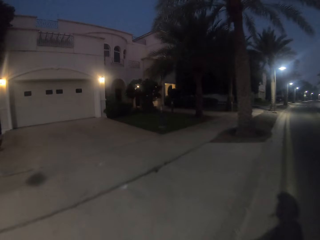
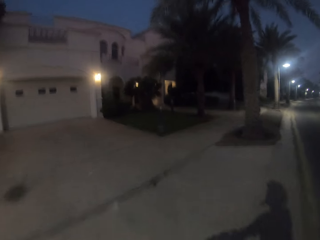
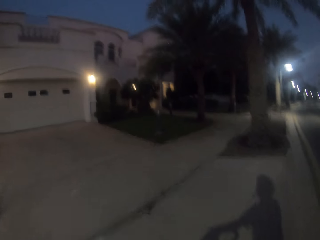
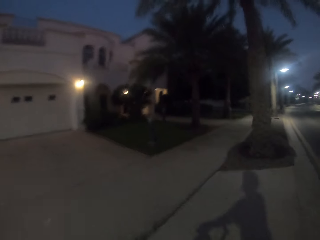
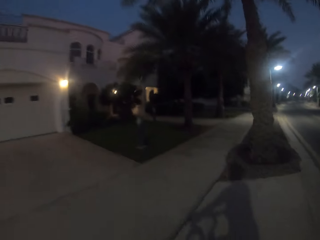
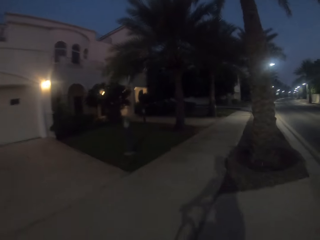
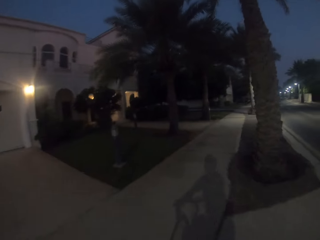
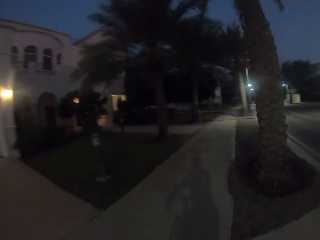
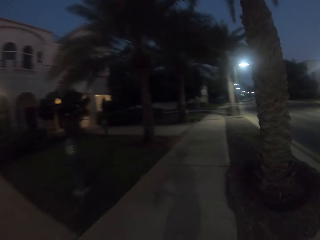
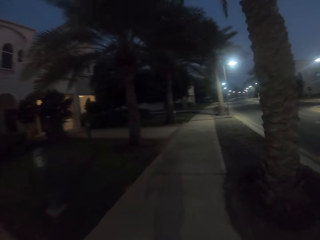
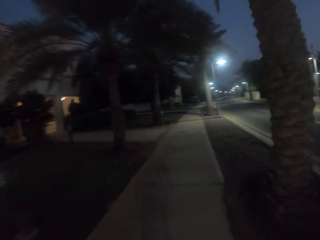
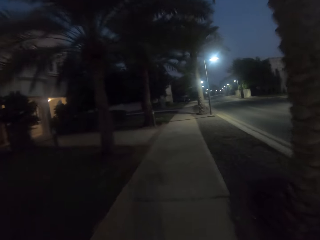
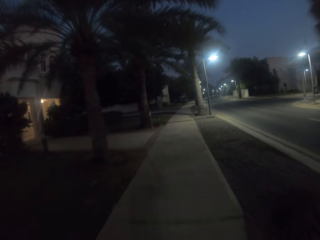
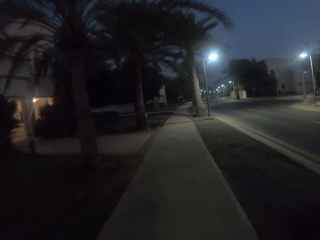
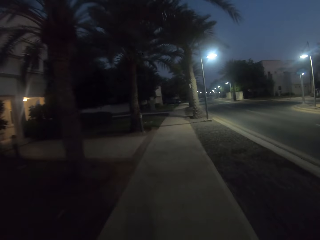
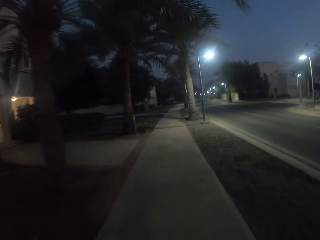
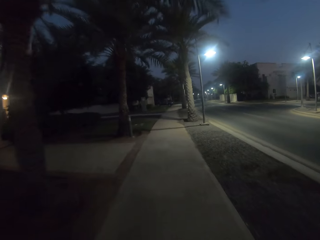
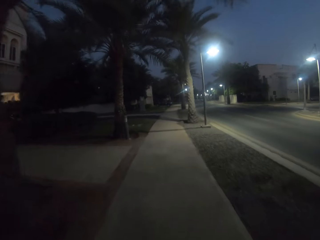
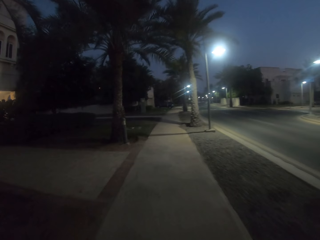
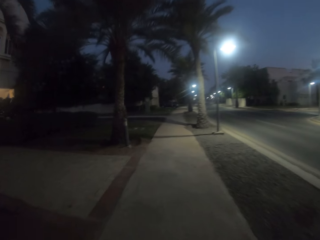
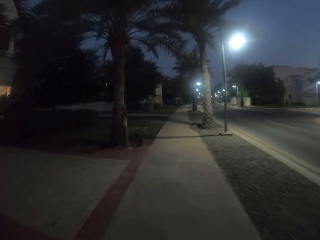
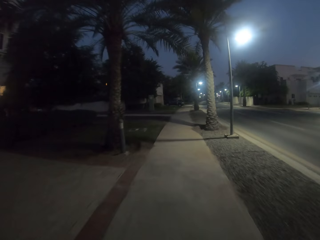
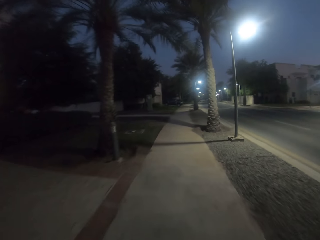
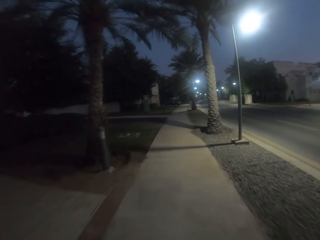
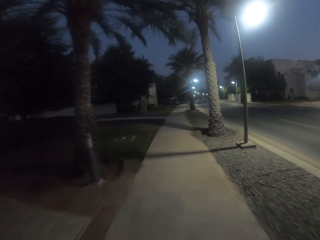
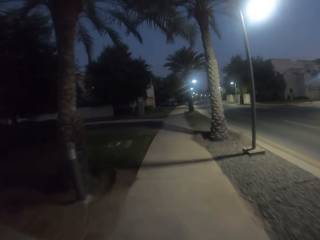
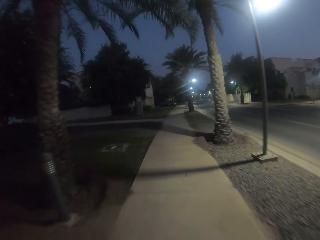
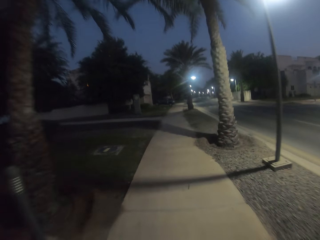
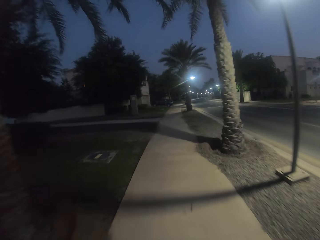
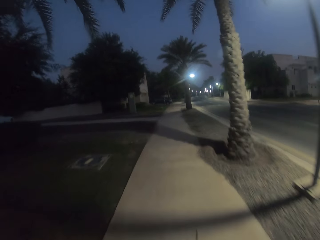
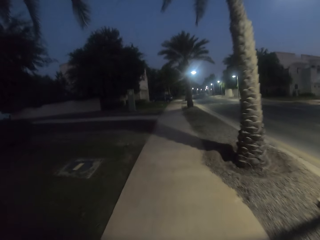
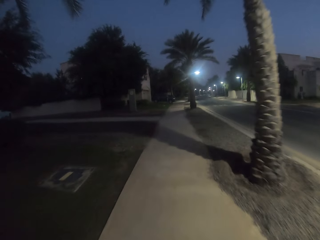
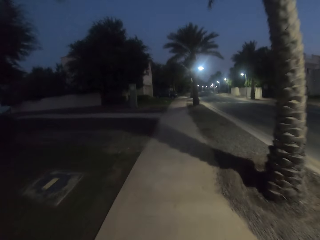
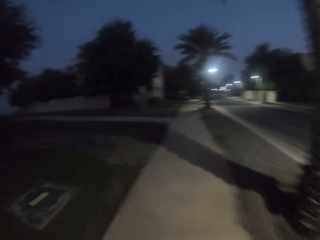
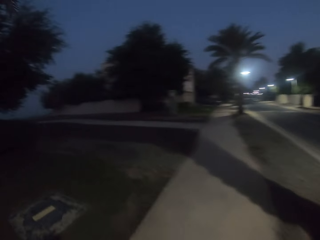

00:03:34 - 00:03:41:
The camera wearer rides the bicycle on the pavement.

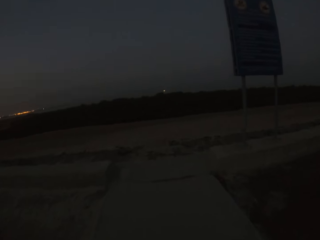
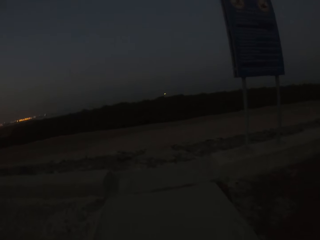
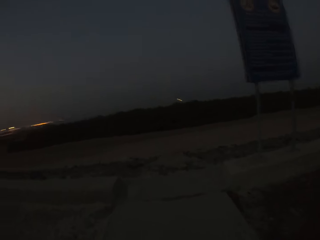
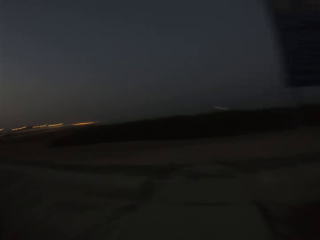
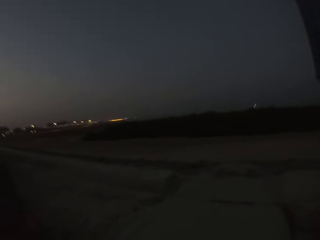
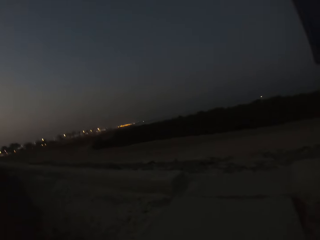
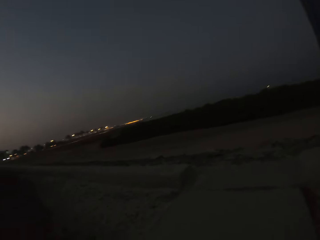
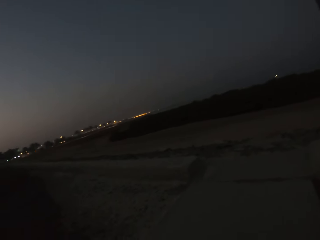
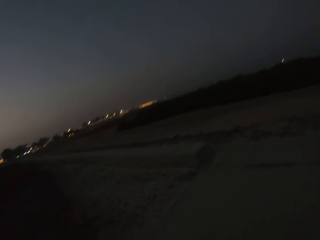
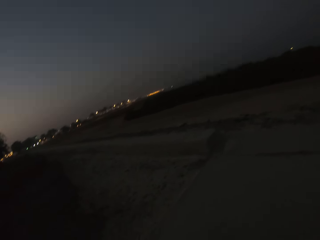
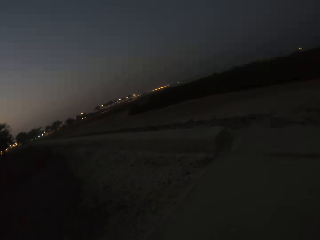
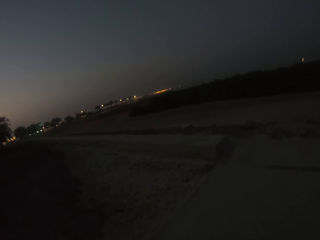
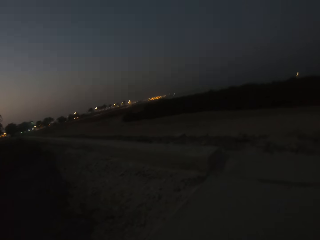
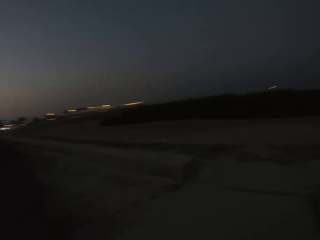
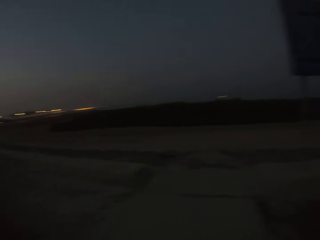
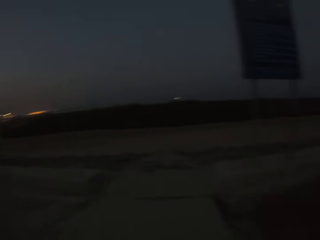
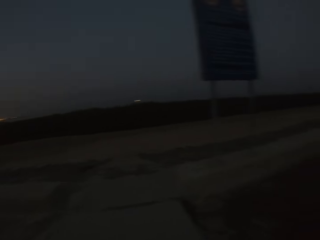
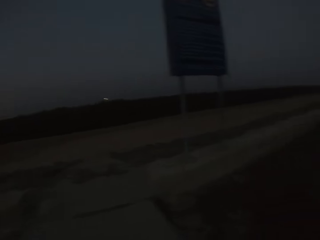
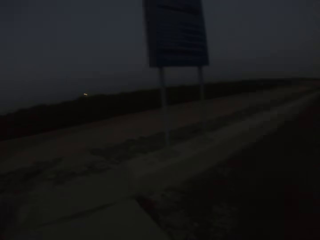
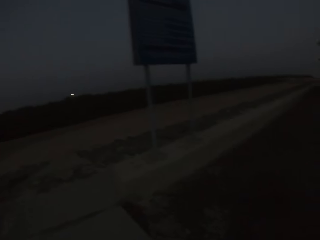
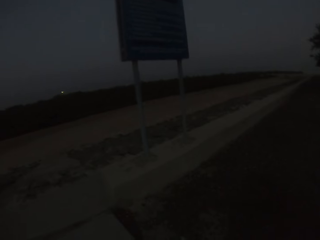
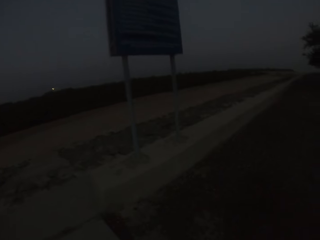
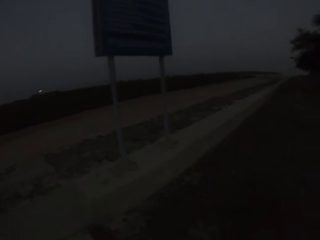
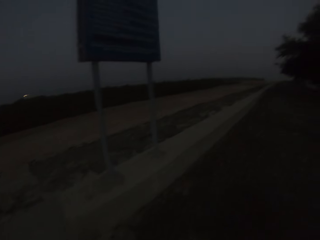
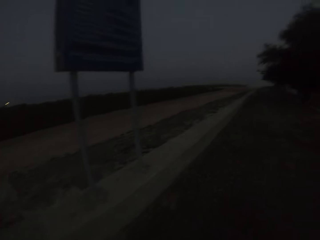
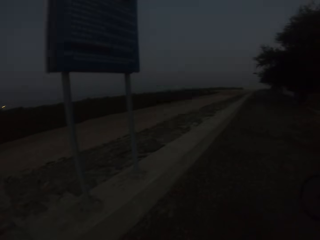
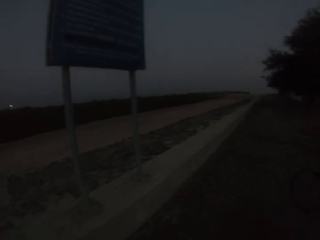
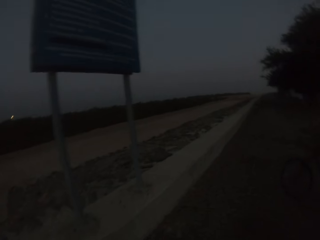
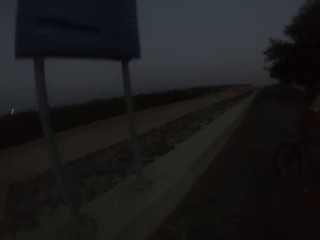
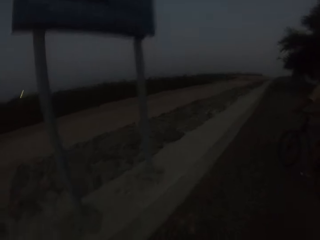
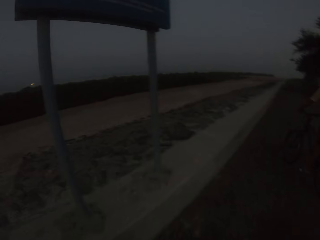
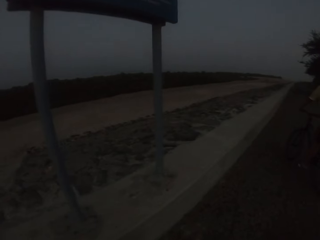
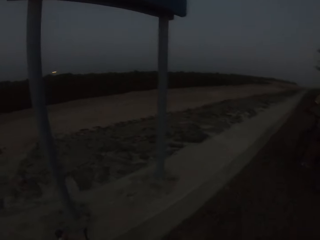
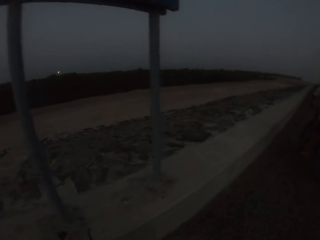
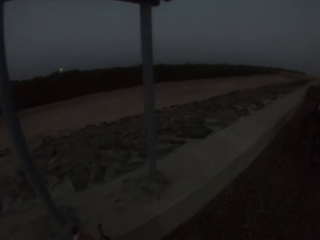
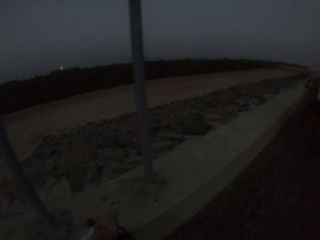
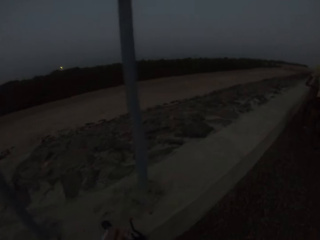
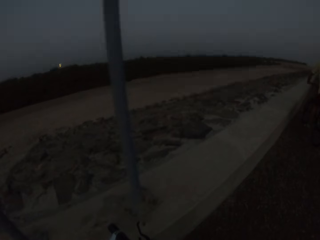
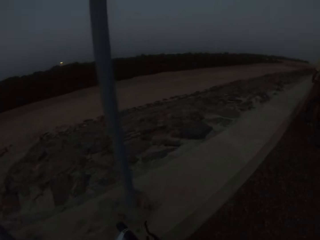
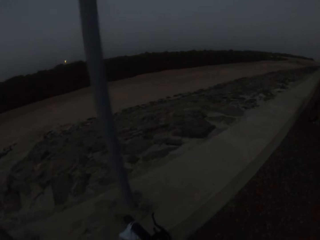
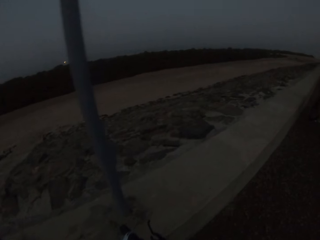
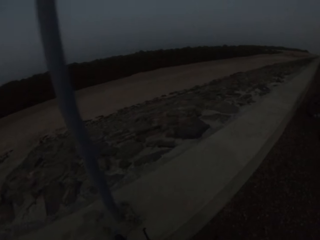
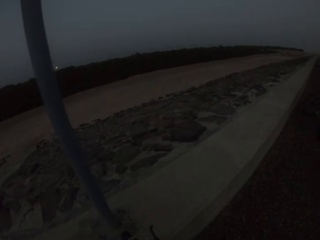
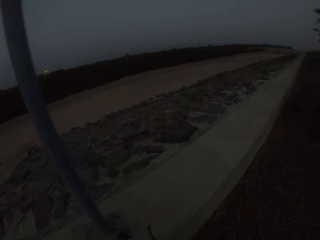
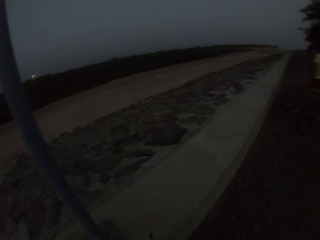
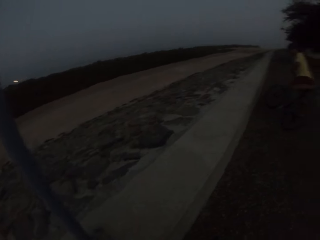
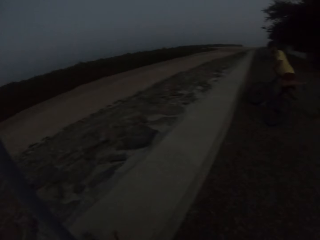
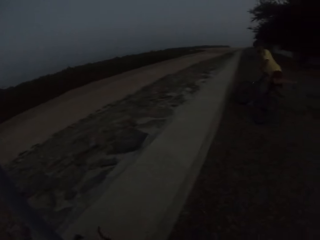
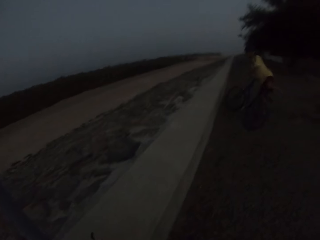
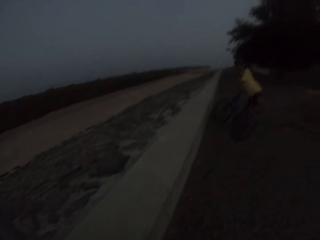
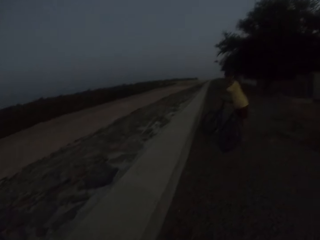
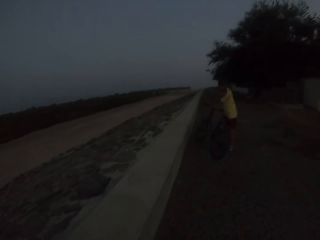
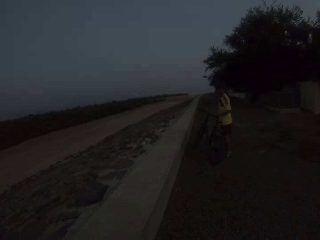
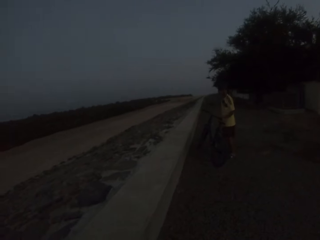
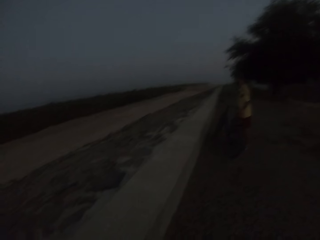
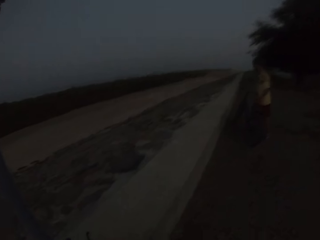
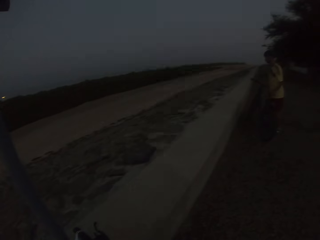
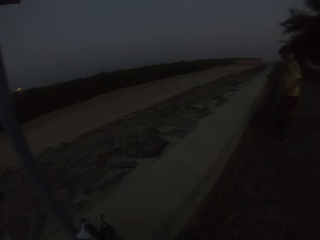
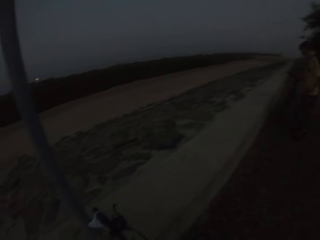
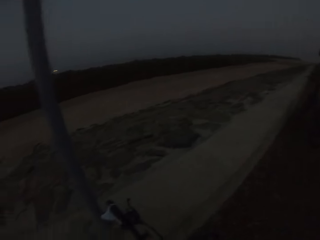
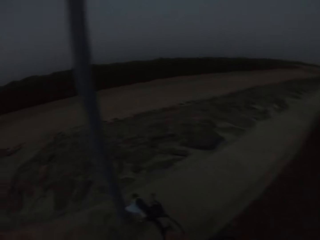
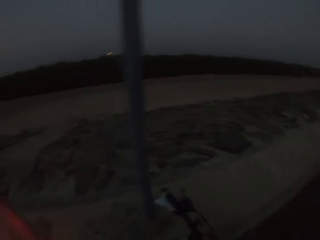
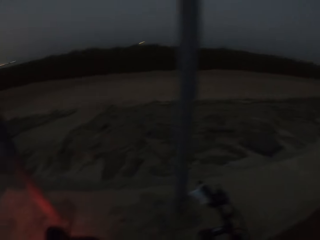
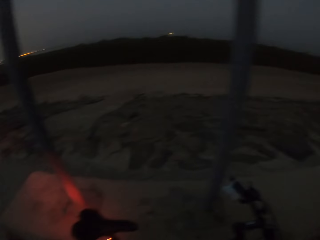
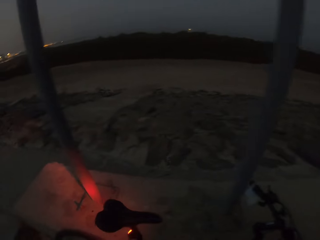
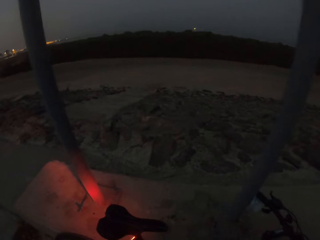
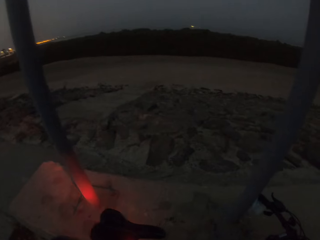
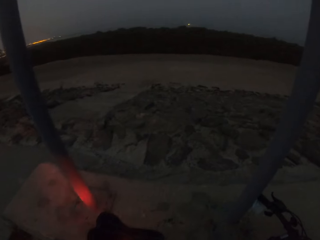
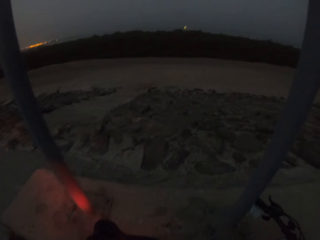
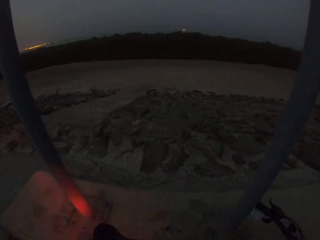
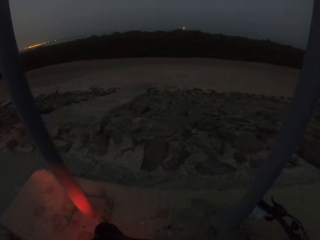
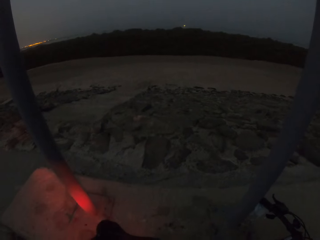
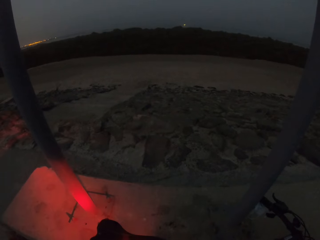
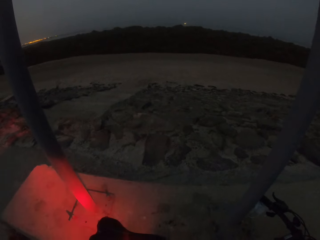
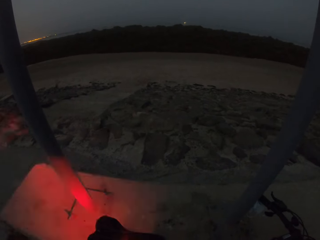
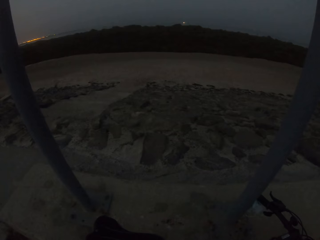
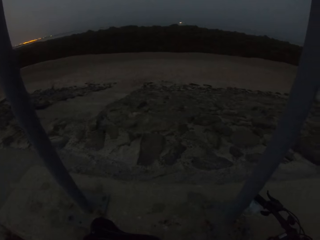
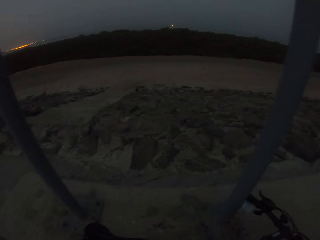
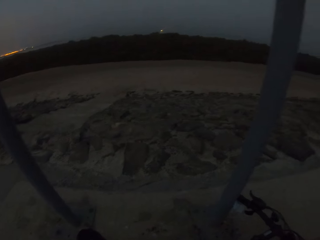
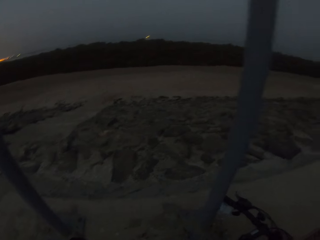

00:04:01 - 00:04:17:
The camera wearer looks around and stops. A man rides a bicycle on the road. The man moves out from the bicycle. The man stops the bicycle. The camera wearer stops the bicycle. They light a light.
